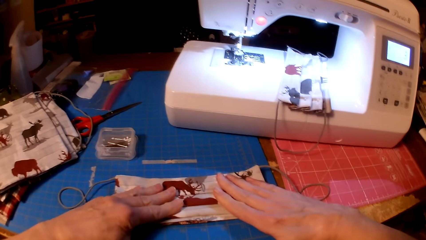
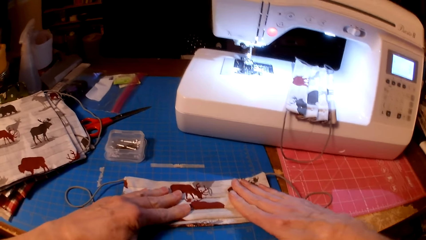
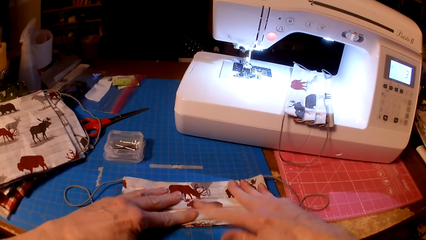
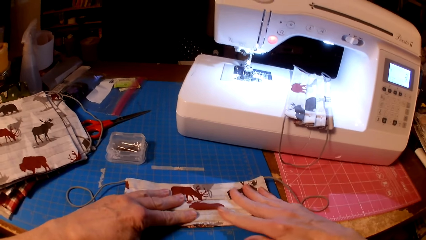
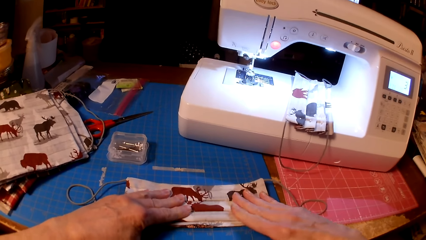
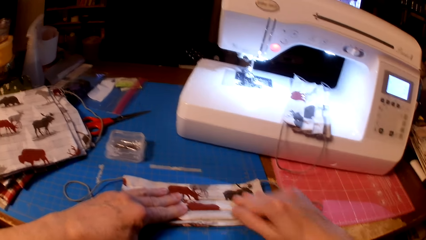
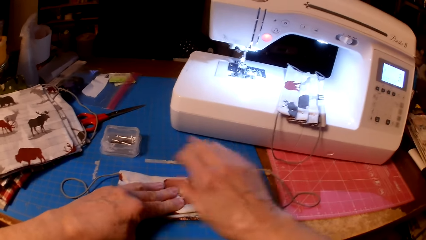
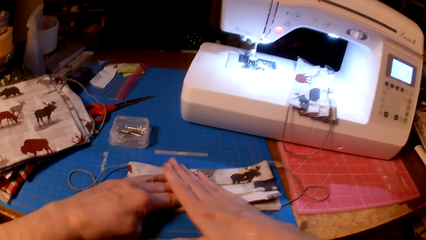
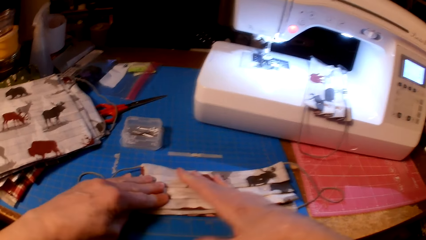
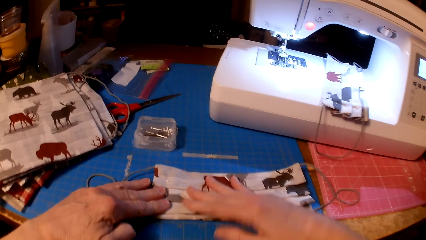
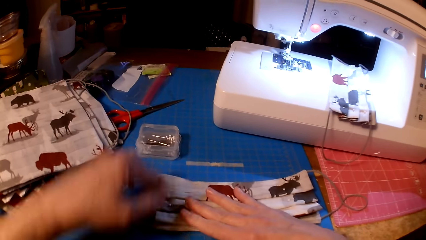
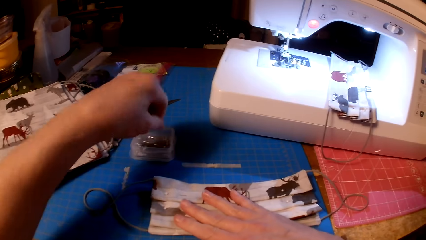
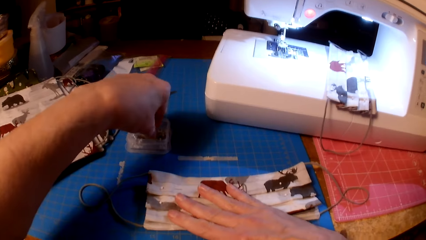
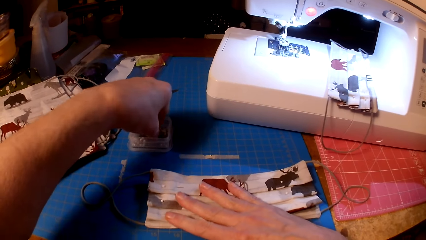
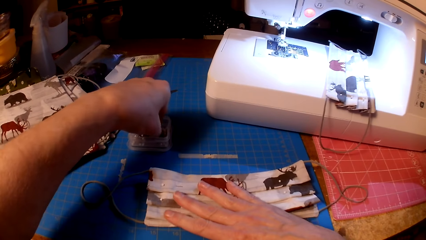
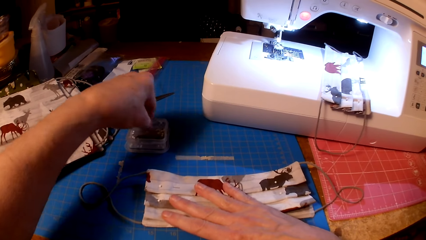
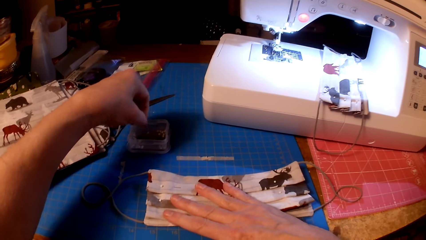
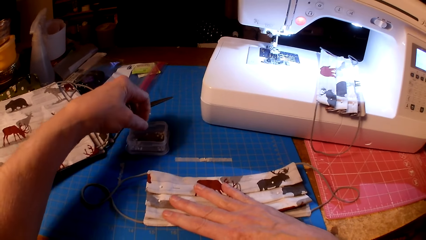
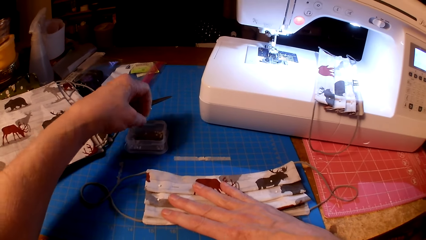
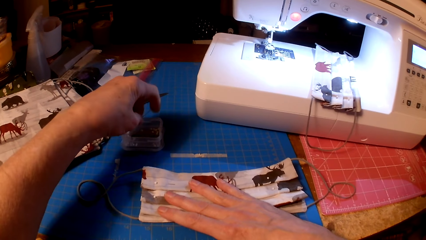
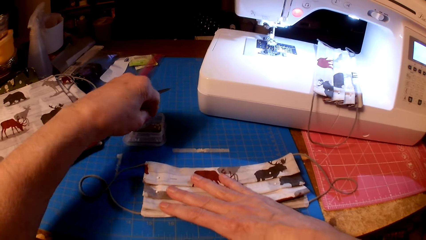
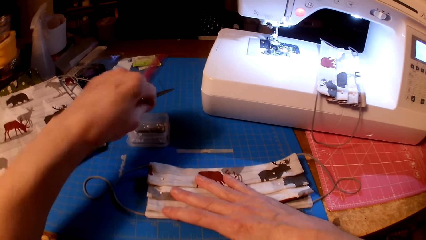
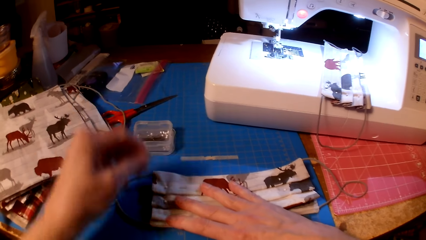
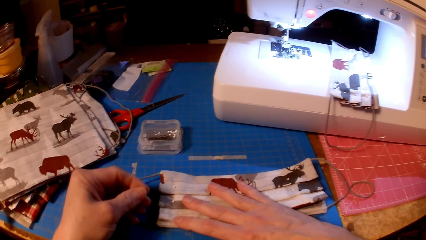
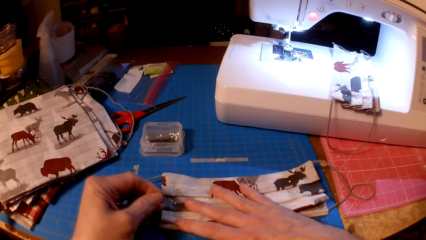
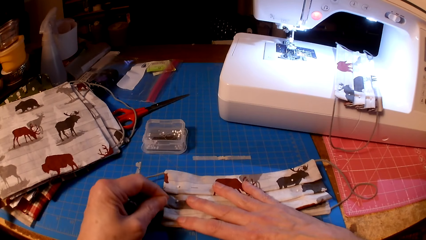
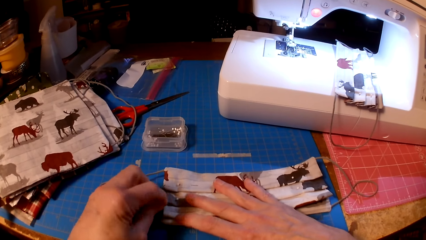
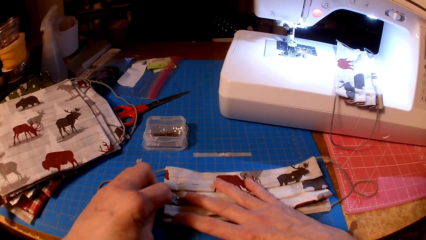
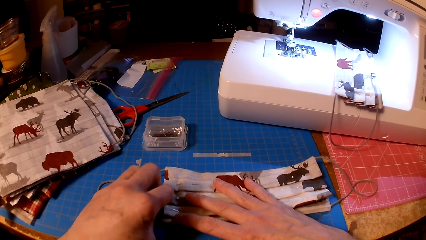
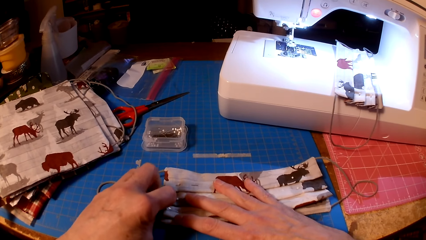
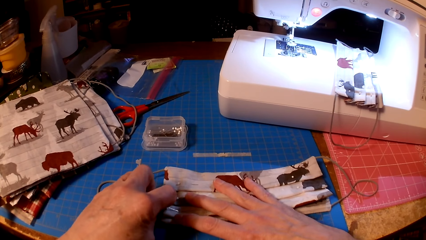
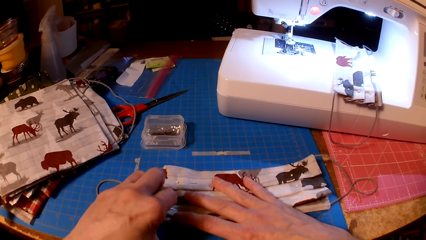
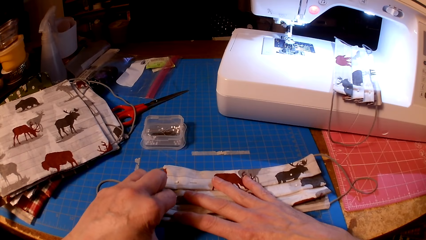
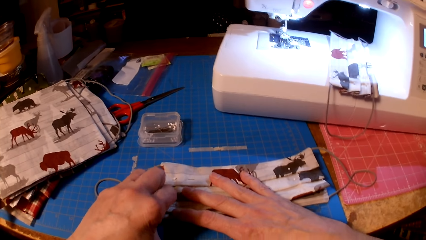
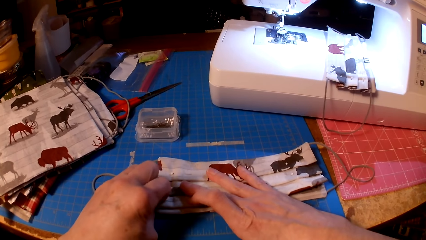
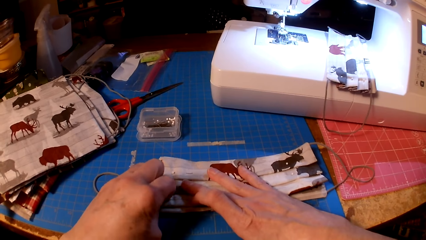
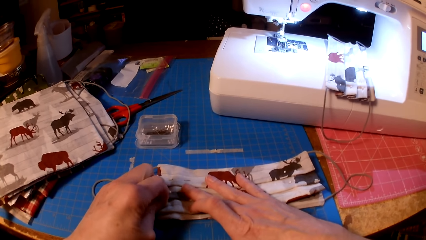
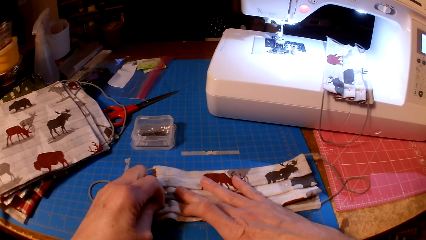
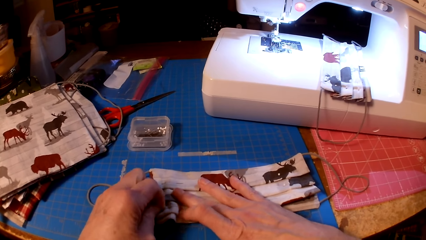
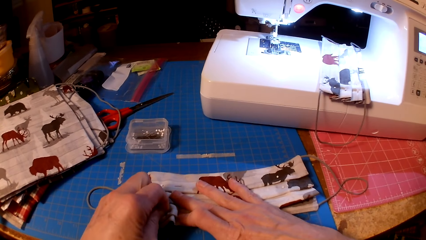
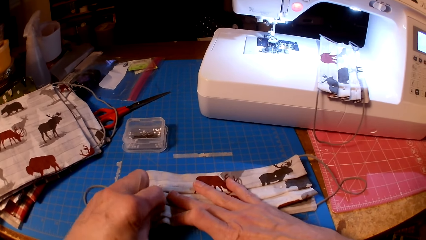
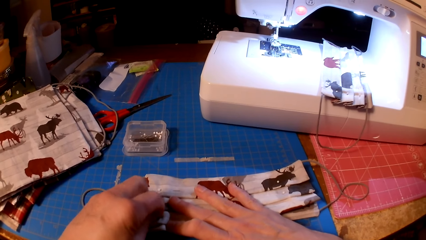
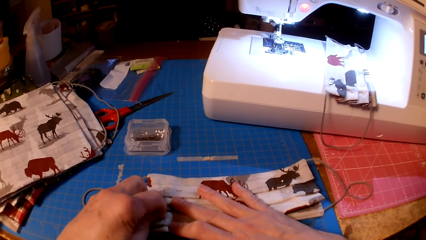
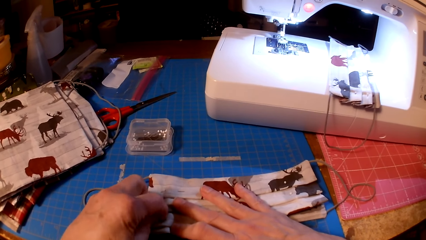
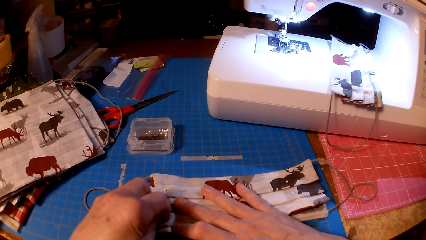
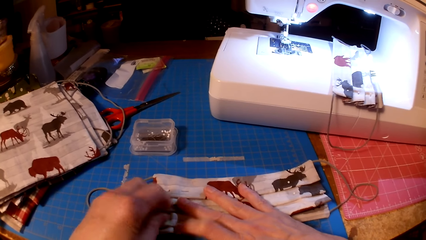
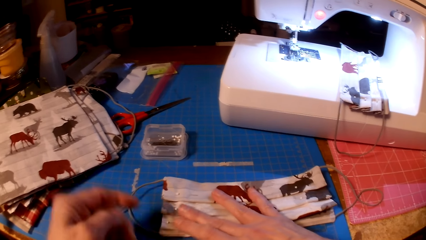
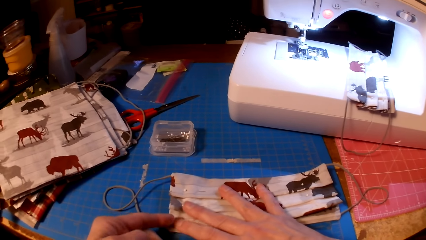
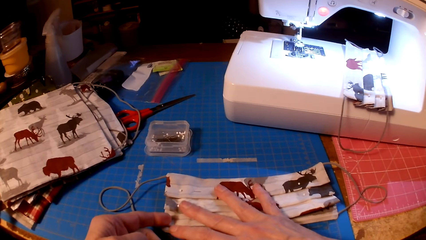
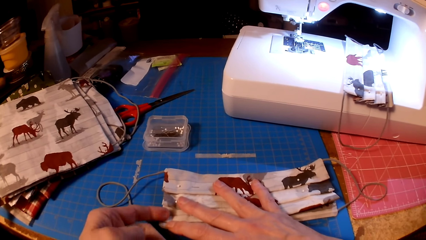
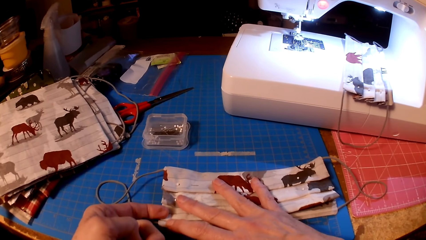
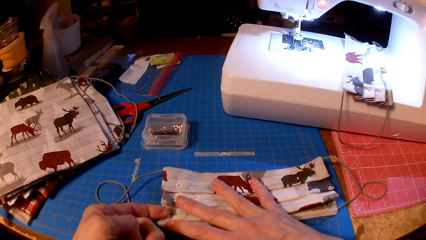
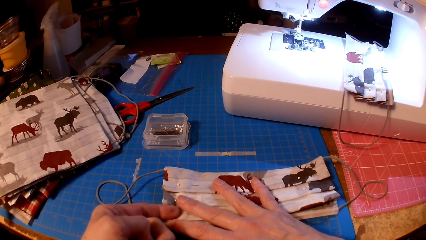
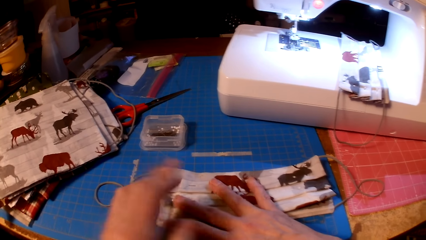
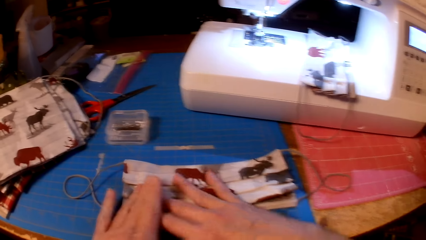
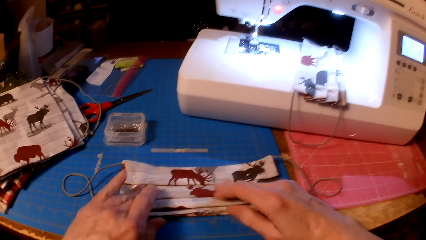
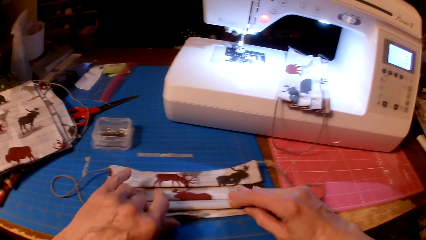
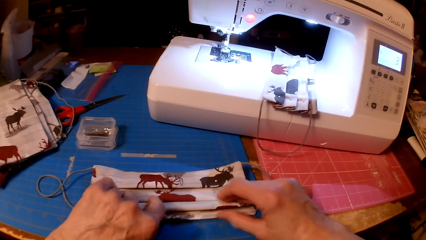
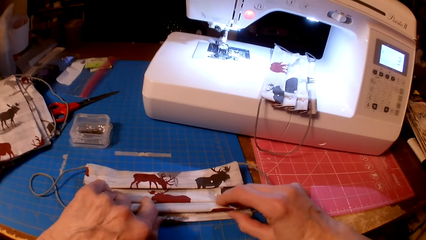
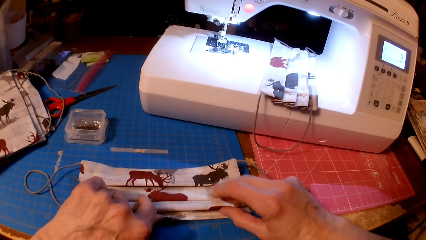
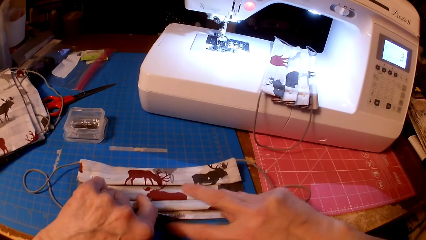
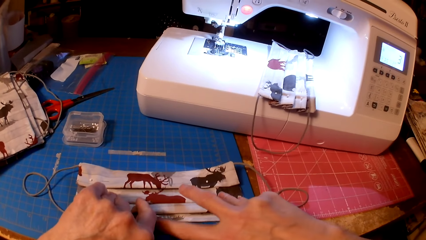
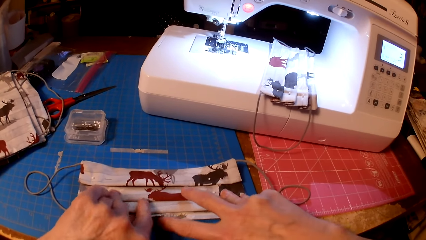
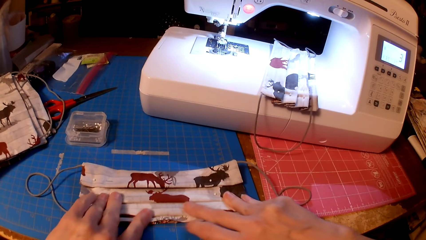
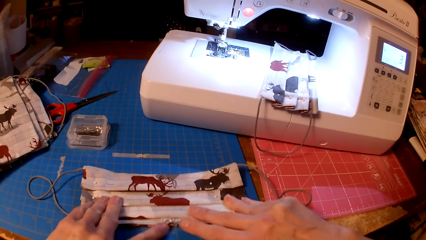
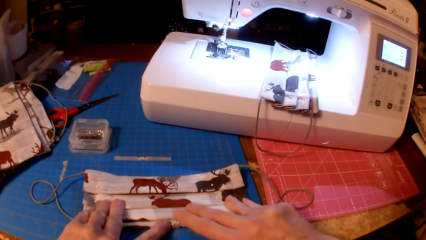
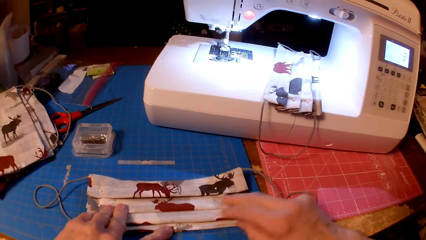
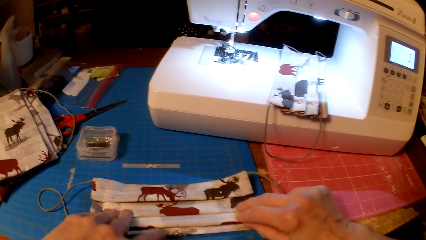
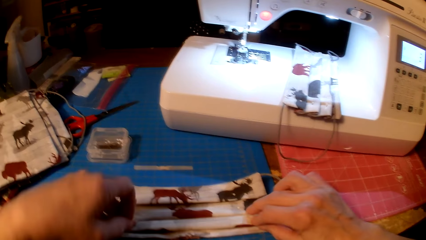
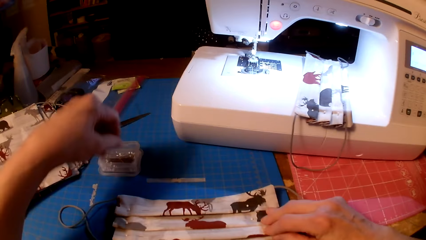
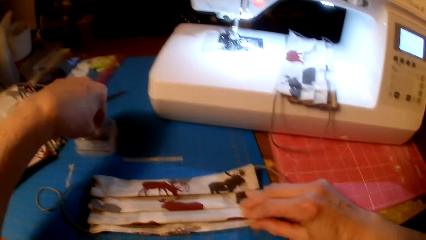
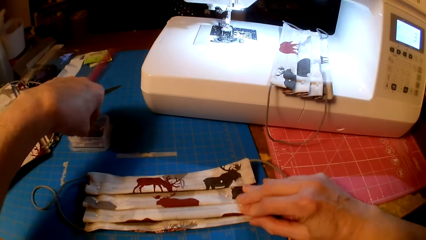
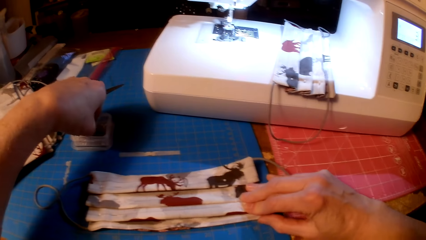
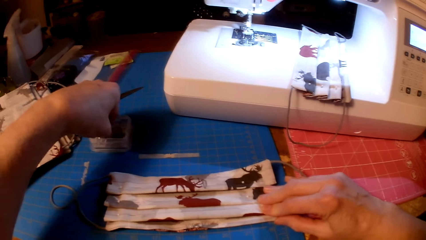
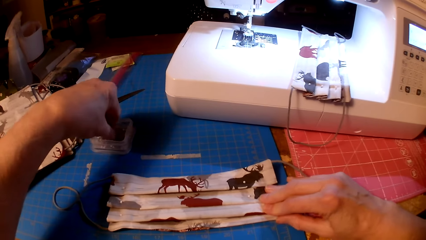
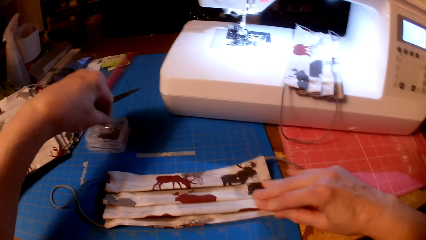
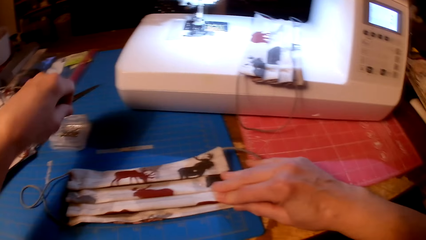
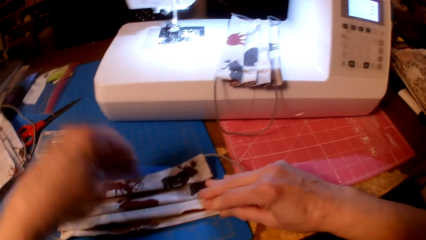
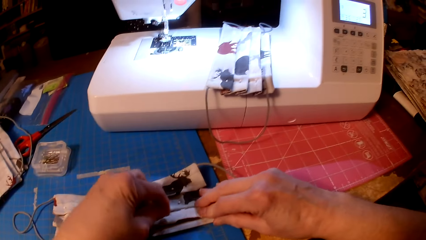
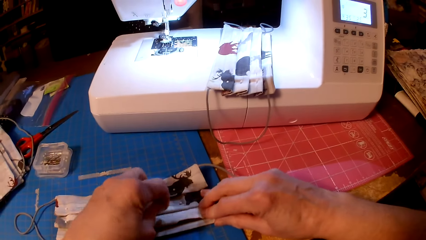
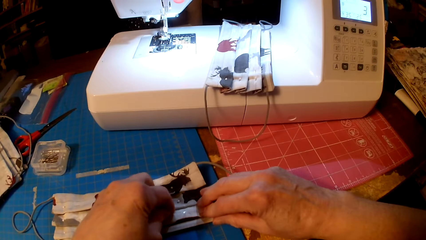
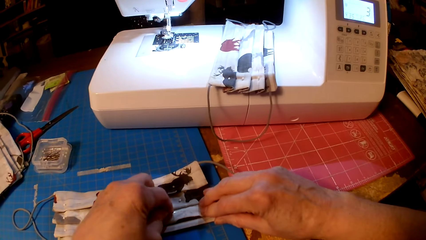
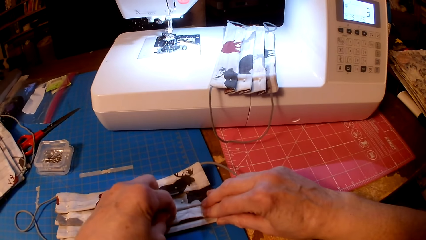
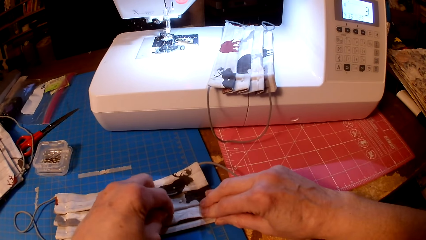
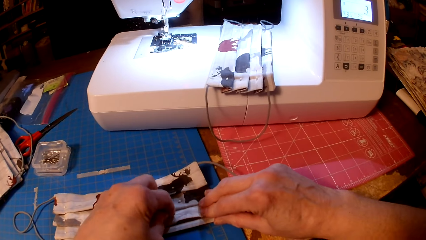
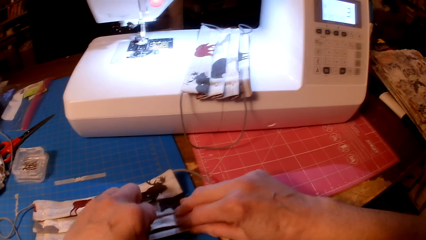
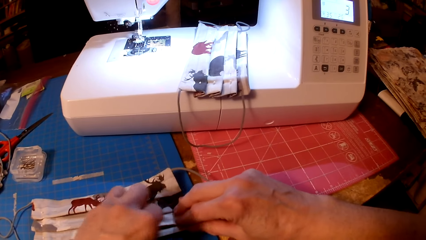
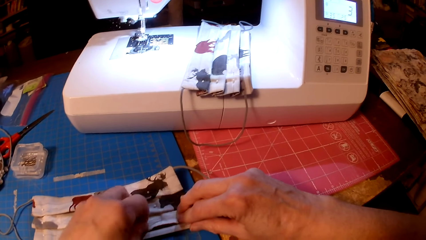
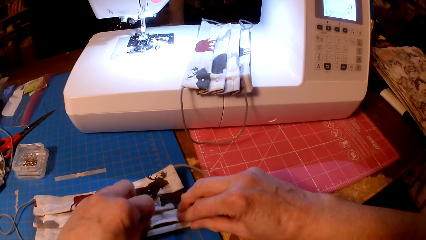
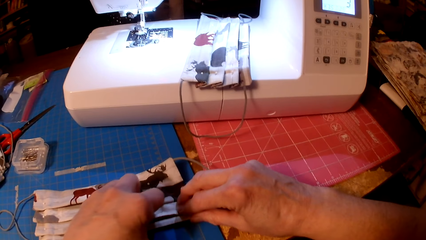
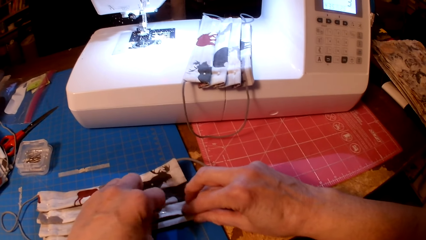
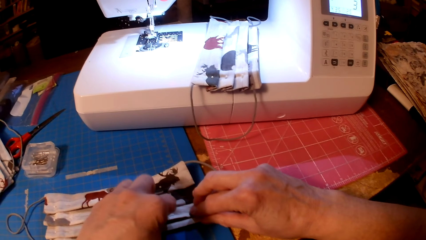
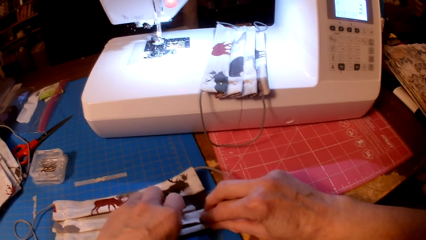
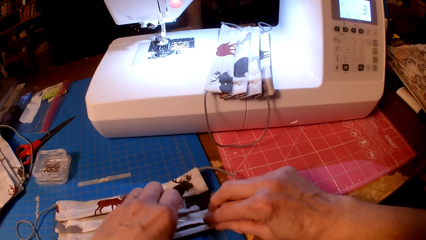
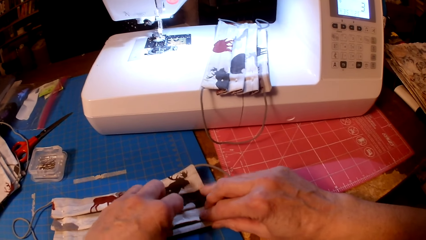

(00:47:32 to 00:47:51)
The camera wearer picks a pin. They pin the piece of cloth or fabric. They pick a pin. They pin the fabric.
